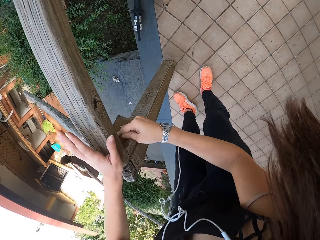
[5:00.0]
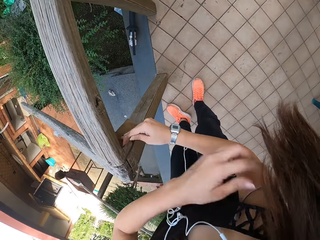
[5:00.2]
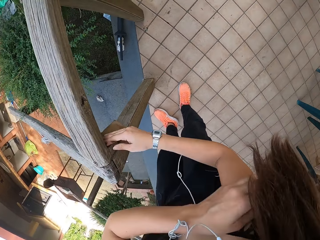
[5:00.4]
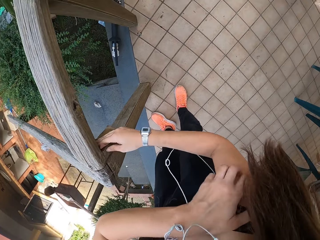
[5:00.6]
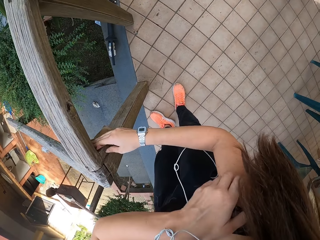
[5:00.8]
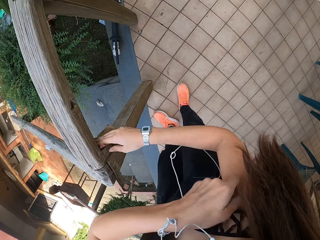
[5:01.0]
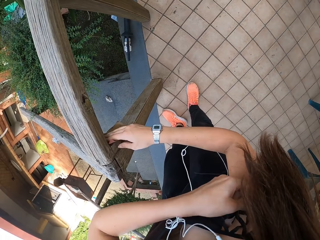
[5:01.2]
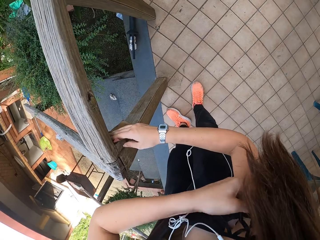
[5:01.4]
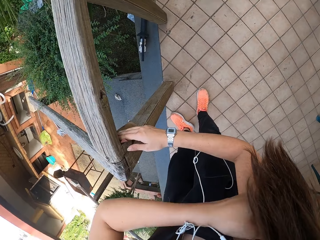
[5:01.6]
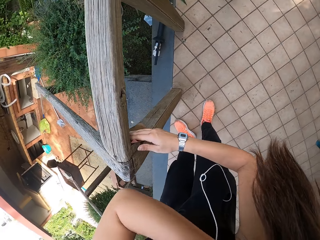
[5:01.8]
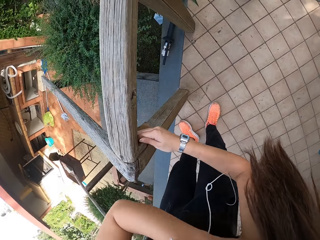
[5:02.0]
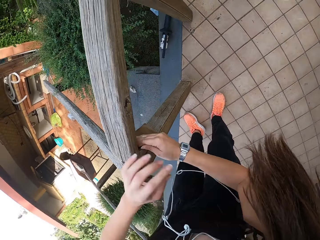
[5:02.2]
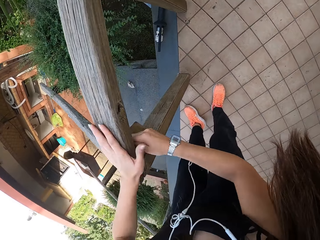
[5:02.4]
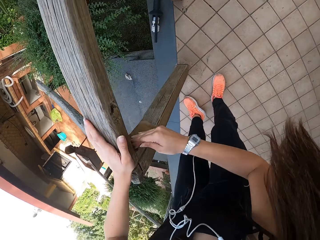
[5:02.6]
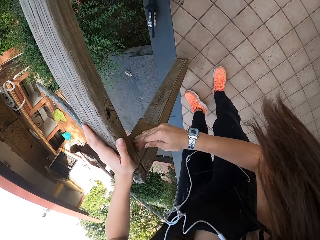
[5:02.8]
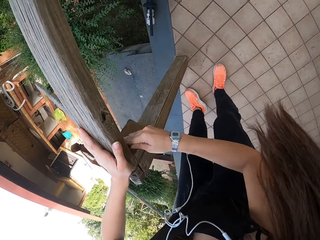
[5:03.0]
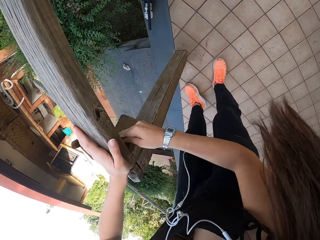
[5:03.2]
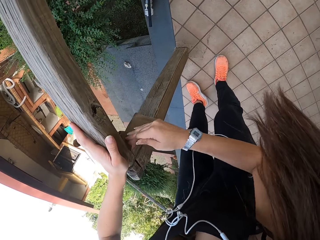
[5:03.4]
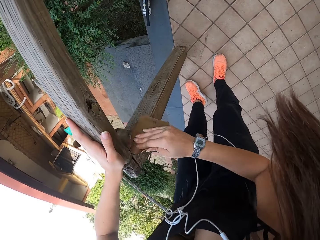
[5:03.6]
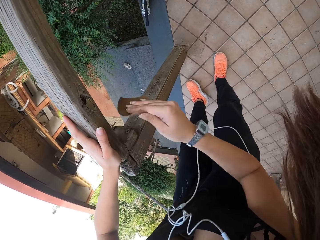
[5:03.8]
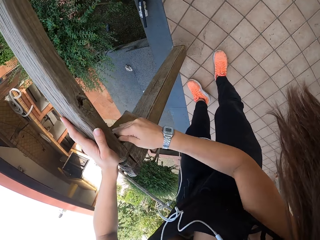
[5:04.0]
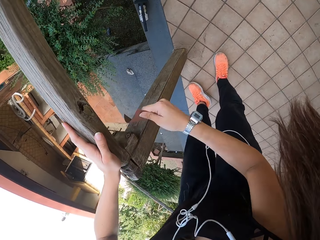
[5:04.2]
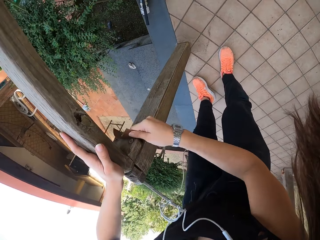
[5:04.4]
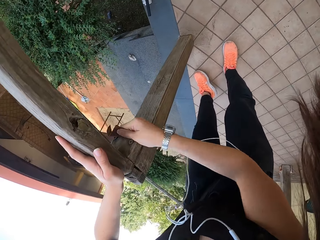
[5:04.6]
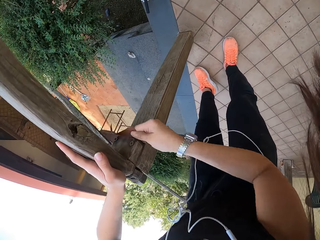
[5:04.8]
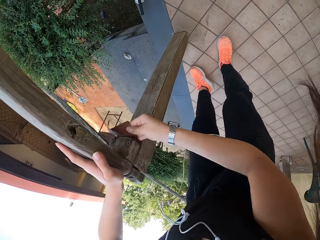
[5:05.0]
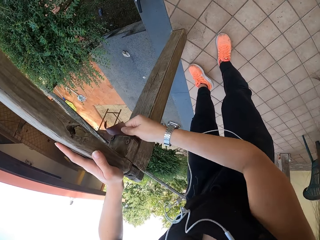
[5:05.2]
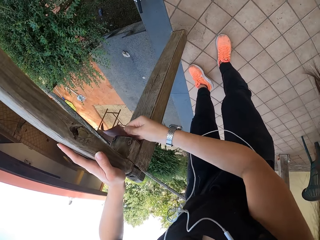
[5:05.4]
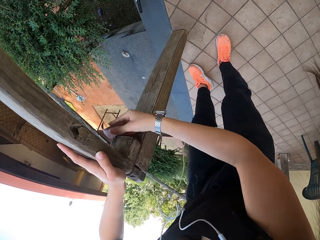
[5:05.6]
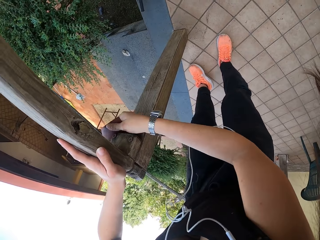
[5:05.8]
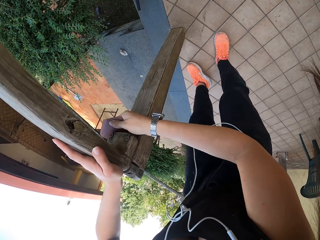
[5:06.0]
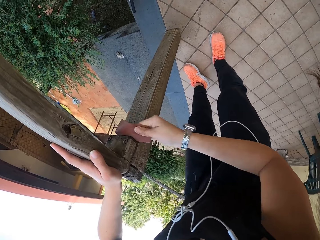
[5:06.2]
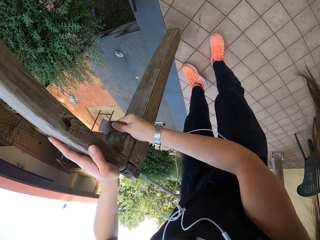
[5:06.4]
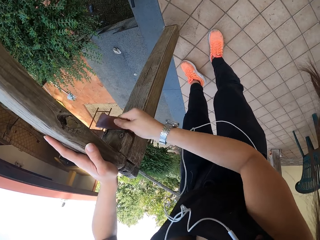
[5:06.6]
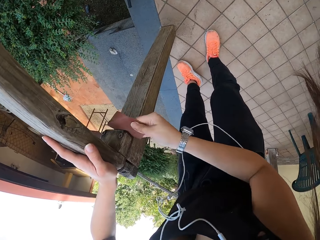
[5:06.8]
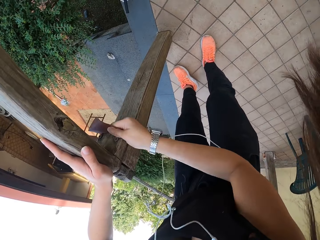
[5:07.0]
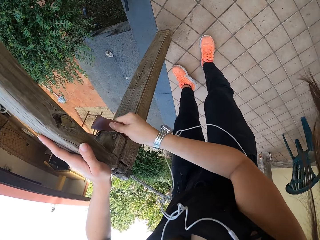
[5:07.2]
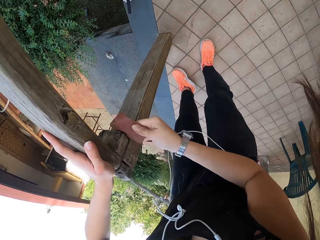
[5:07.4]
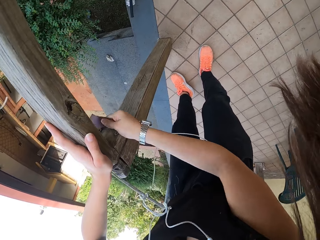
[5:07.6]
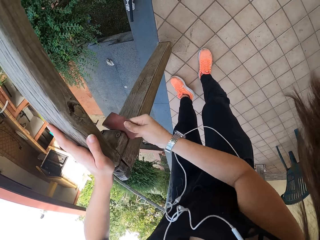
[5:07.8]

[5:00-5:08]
The camera wearer scratches her upper right arm with her left hand. She touches her face with the left hand. She sandpapers the furniture with her right hand.

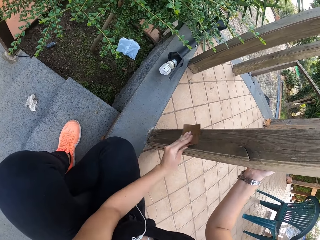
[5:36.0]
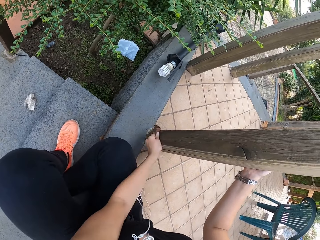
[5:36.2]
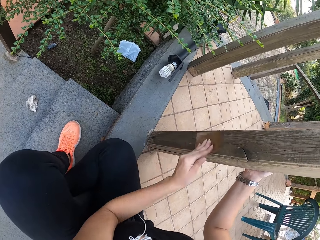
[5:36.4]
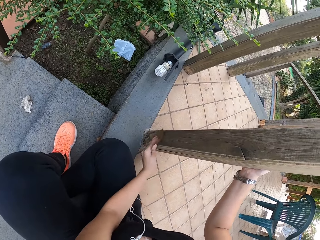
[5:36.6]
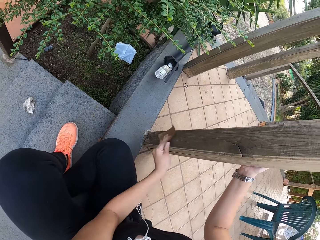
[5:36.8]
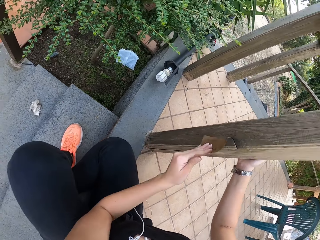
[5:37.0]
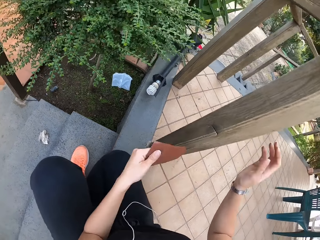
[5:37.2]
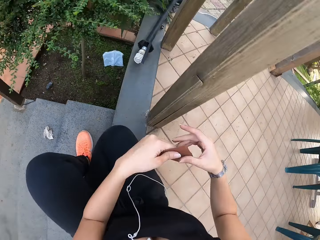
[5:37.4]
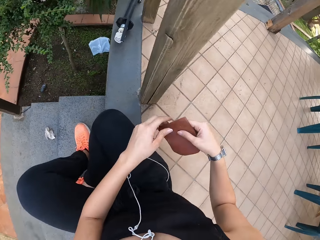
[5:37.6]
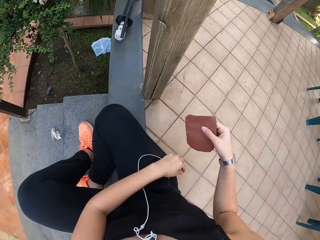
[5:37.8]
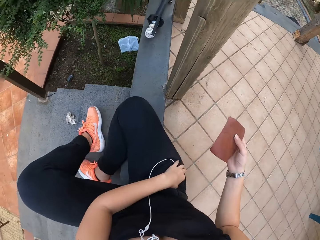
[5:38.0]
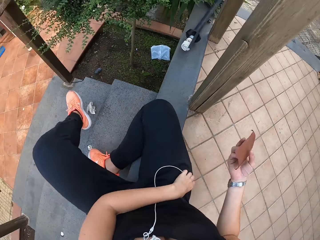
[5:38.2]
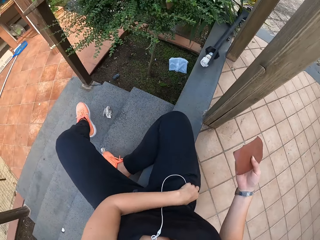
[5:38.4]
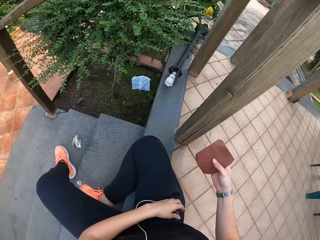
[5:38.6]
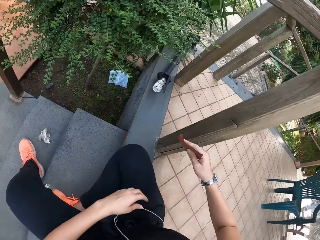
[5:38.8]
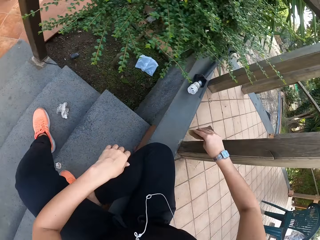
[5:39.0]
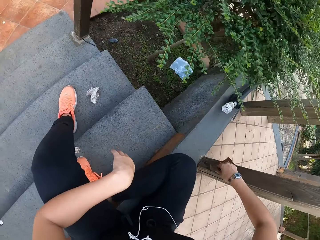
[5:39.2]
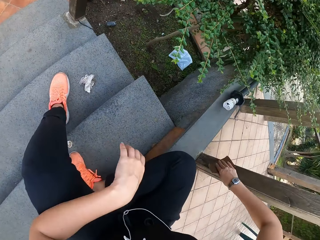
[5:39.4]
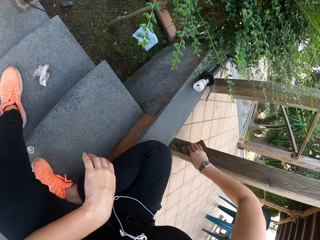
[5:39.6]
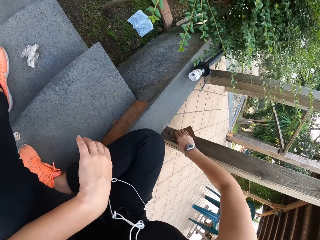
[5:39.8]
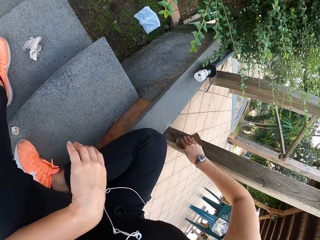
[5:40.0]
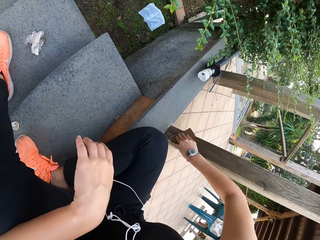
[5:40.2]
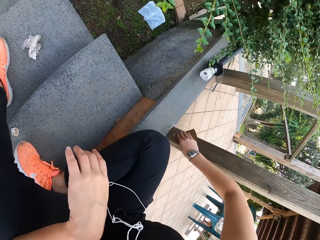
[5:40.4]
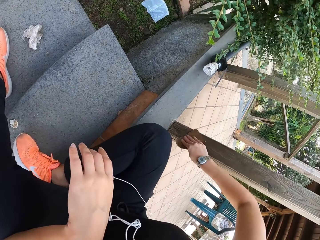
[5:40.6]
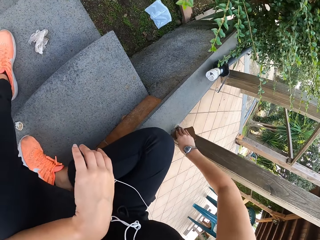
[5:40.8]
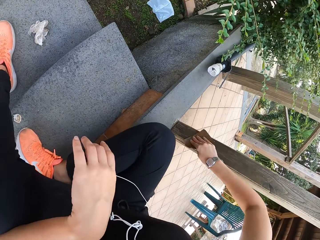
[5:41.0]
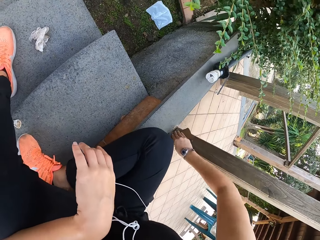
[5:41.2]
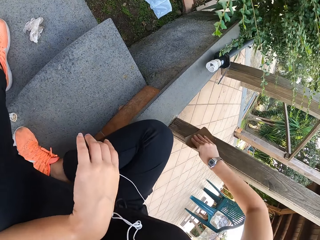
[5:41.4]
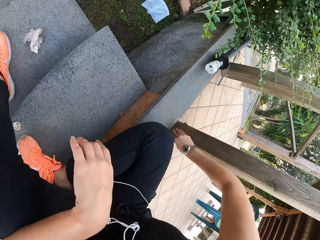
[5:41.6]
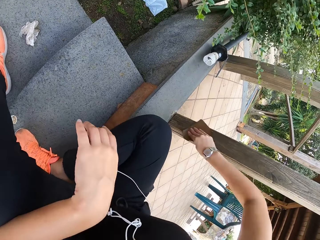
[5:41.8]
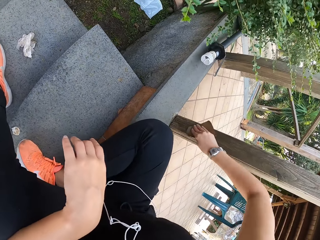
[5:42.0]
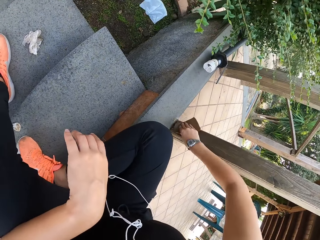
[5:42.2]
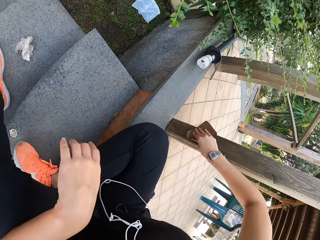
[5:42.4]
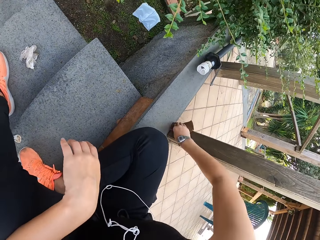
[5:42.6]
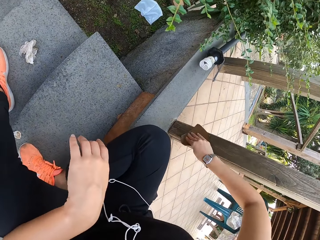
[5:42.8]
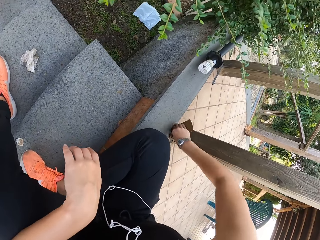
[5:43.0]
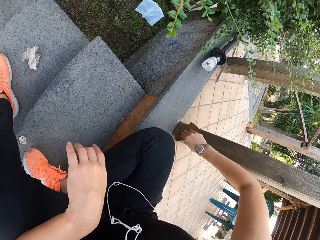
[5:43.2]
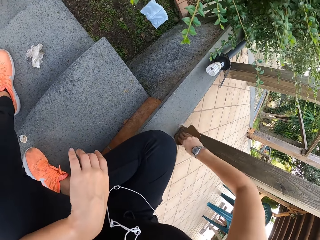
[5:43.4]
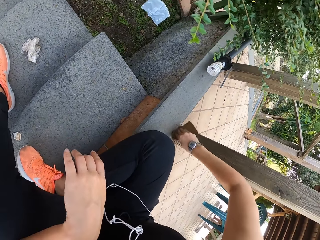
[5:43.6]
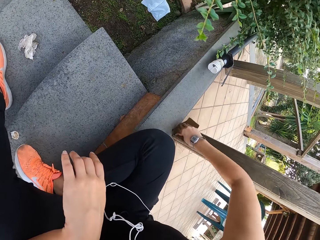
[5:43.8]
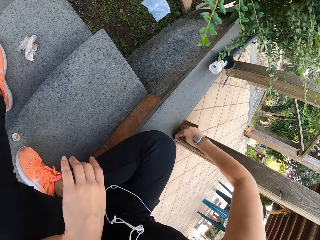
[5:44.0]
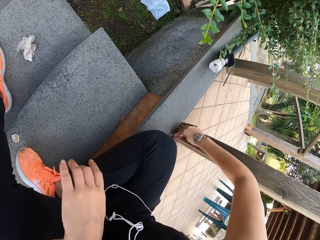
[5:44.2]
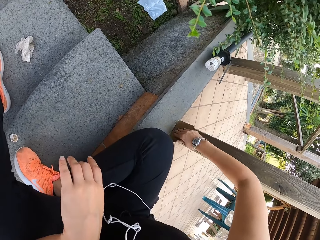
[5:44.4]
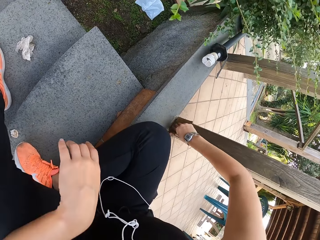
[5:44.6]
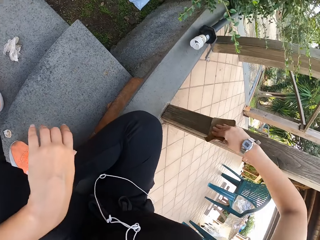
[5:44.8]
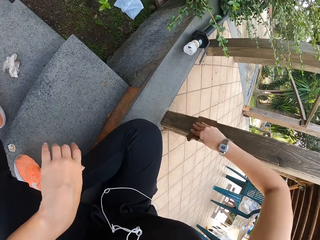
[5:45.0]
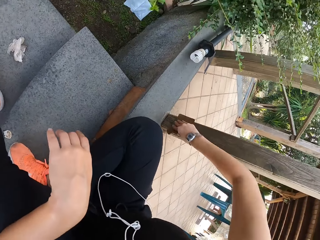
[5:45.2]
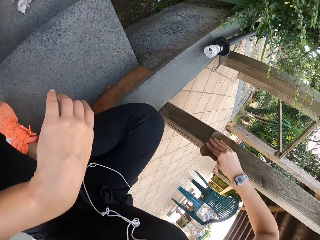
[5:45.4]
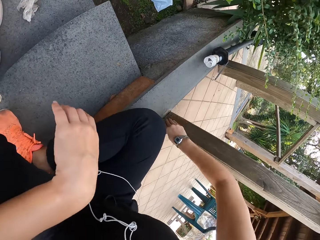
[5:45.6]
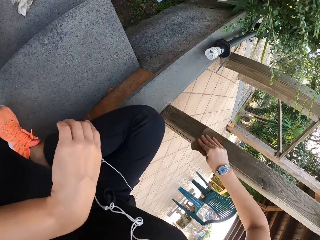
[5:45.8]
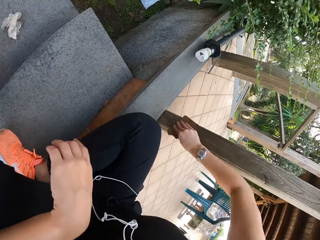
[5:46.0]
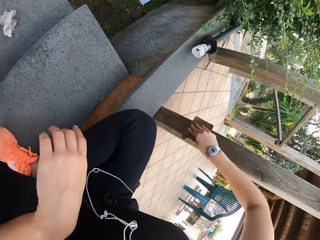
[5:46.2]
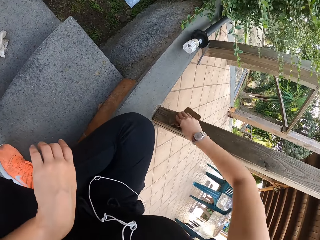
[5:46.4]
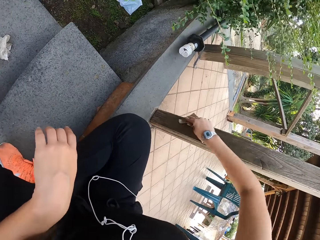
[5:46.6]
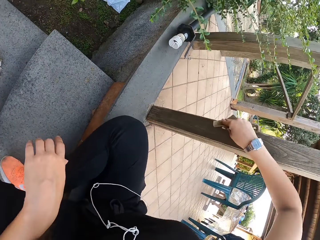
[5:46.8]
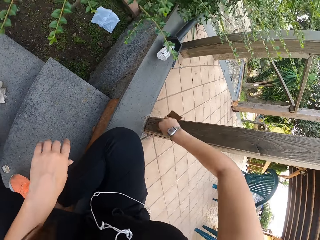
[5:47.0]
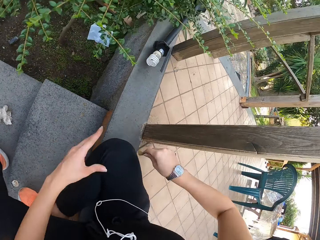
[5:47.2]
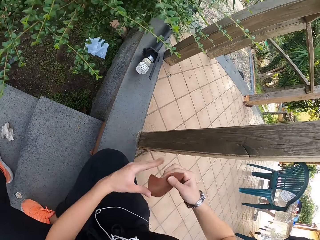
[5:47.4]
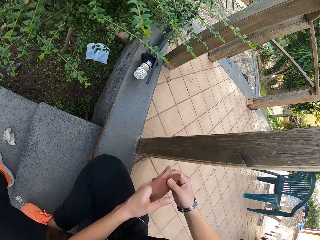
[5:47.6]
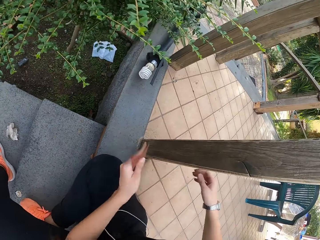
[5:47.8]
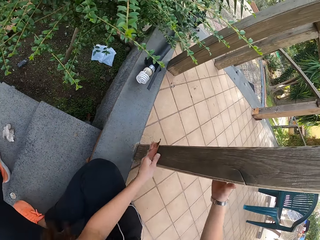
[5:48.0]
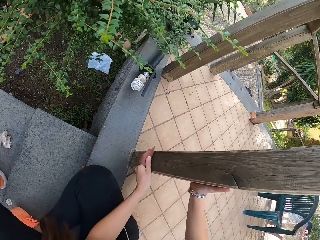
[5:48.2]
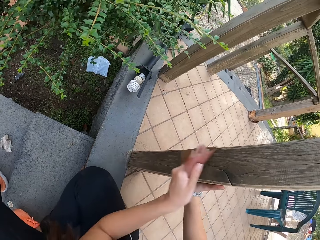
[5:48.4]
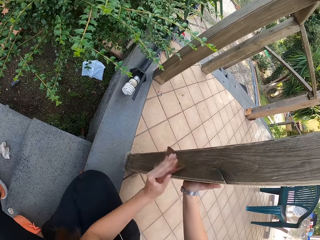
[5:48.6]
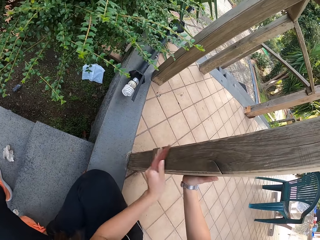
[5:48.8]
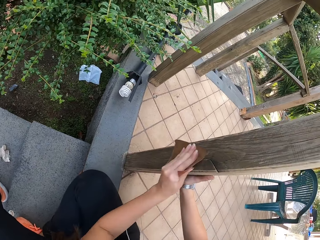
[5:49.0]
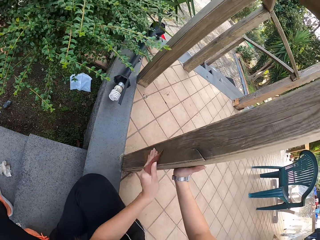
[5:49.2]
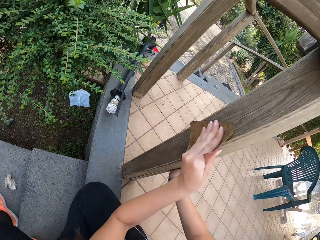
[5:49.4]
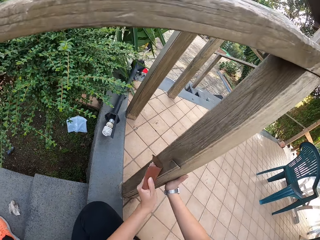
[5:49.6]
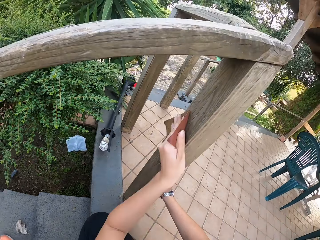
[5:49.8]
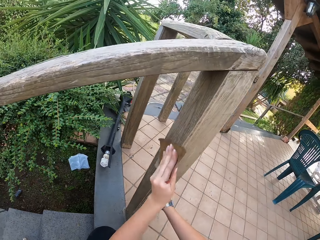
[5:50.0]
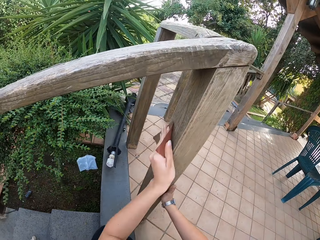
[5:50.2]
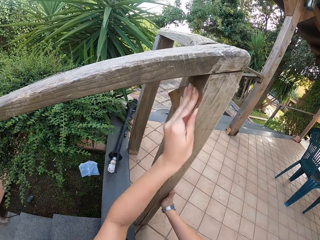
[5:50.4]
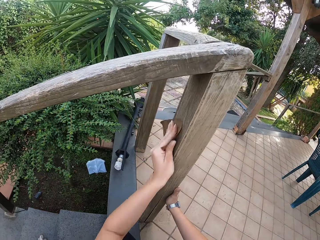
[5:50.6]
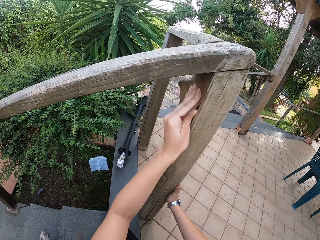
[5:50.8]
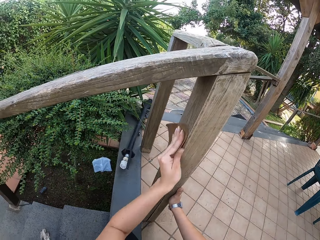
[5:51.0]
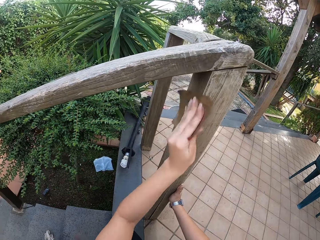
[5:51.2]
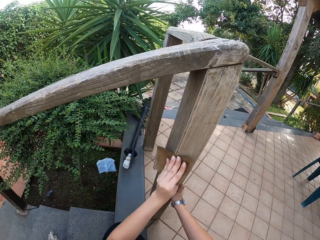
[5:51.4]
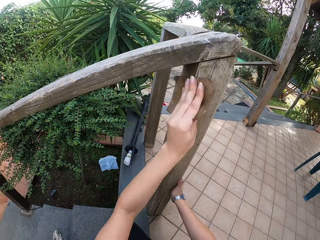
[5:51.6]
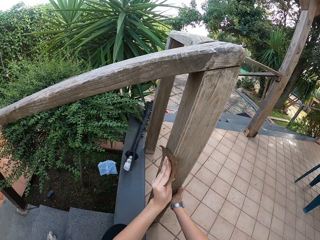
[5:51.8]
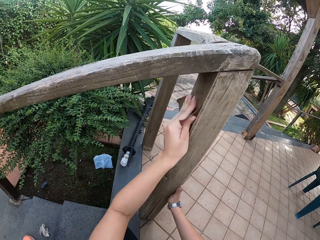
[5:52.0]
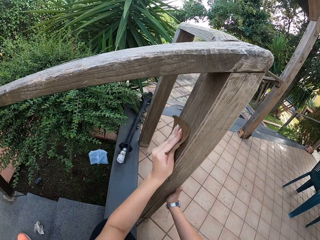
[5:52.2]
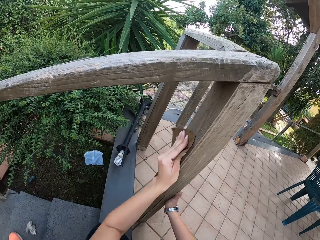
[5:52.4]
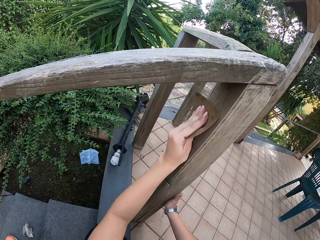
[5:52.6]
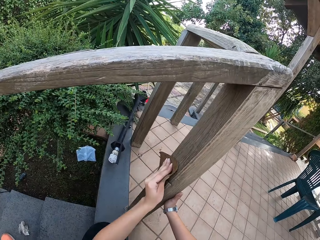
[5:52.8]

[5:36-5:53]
The camera wearer passes the sandpaper to her right hand. She sandpapers the furniture with her right hand. She passes the sandpaper to her left hand.
